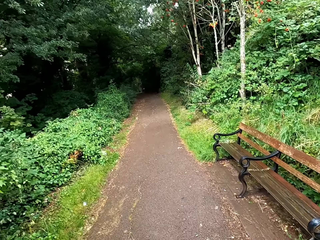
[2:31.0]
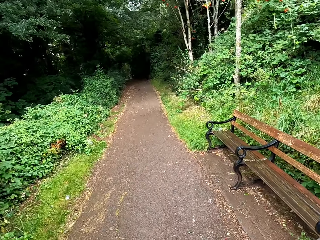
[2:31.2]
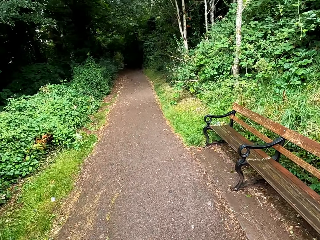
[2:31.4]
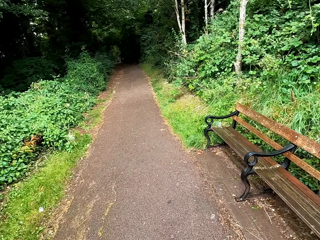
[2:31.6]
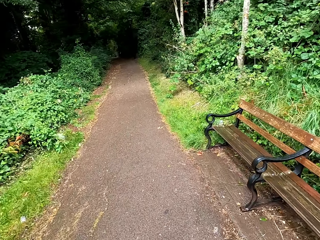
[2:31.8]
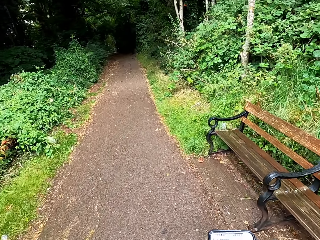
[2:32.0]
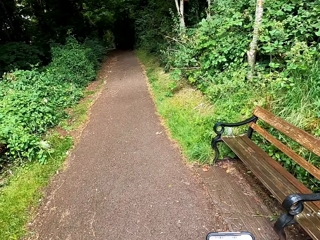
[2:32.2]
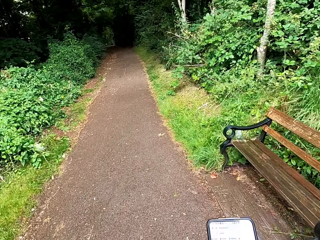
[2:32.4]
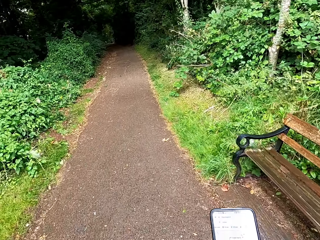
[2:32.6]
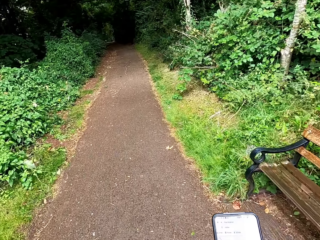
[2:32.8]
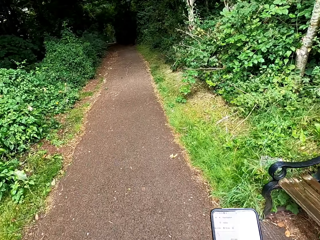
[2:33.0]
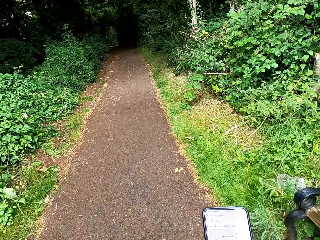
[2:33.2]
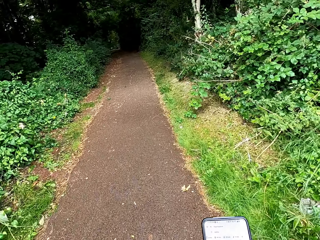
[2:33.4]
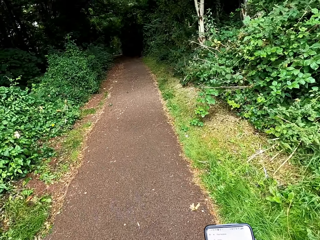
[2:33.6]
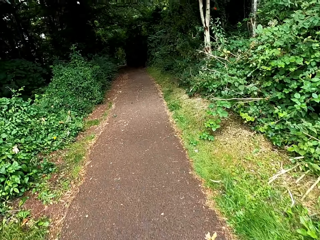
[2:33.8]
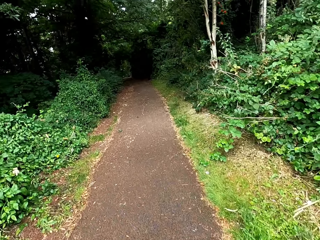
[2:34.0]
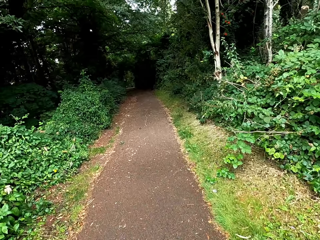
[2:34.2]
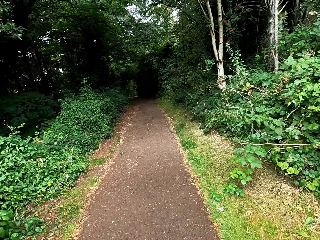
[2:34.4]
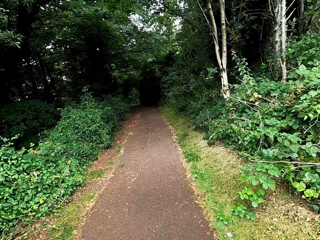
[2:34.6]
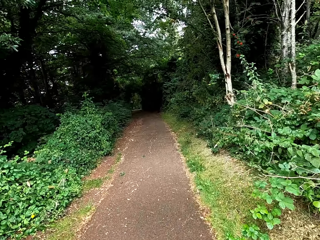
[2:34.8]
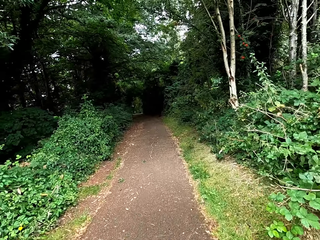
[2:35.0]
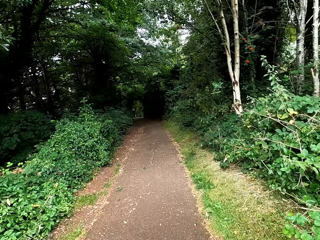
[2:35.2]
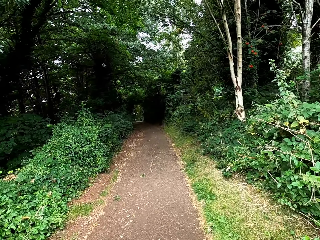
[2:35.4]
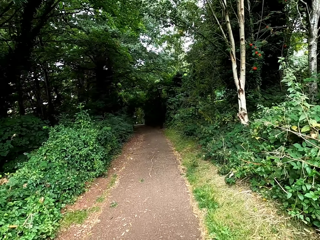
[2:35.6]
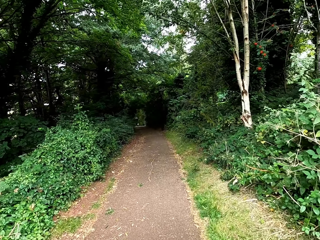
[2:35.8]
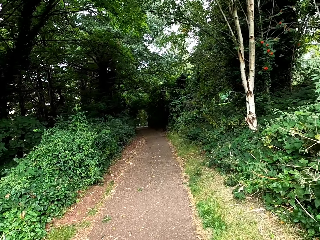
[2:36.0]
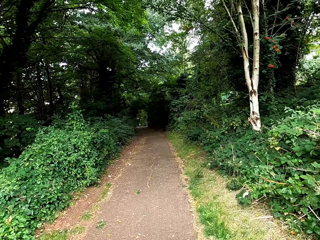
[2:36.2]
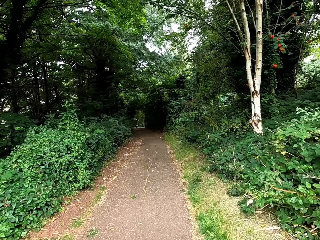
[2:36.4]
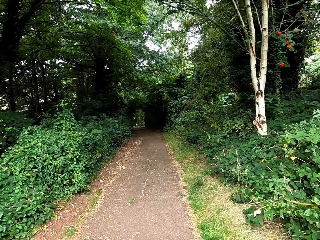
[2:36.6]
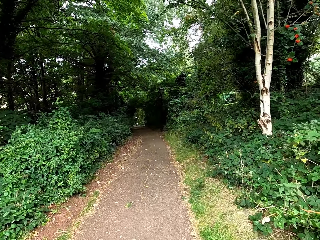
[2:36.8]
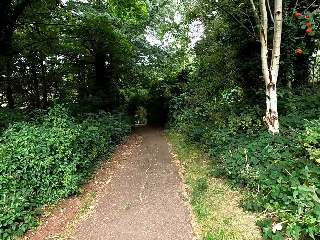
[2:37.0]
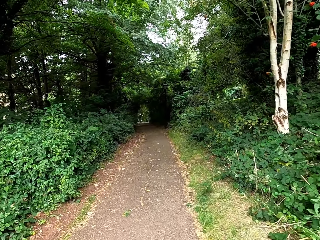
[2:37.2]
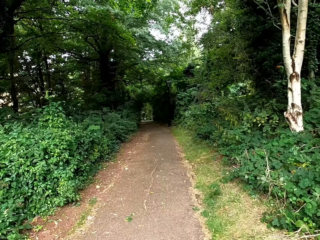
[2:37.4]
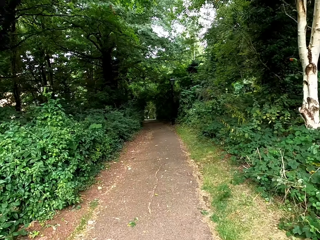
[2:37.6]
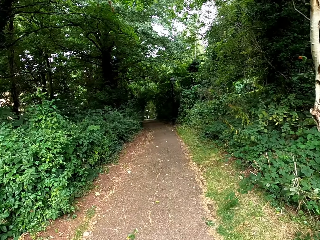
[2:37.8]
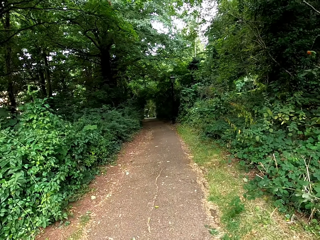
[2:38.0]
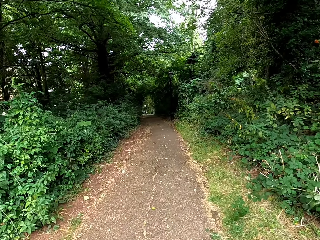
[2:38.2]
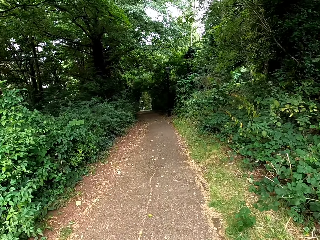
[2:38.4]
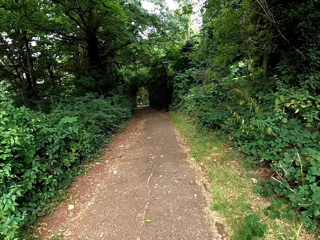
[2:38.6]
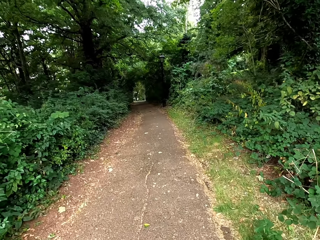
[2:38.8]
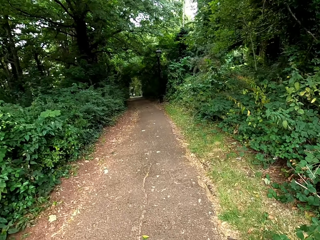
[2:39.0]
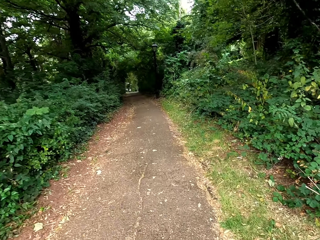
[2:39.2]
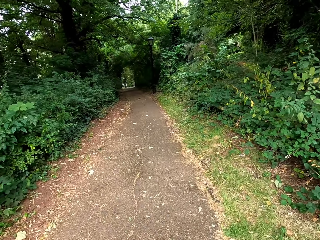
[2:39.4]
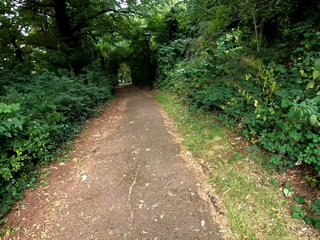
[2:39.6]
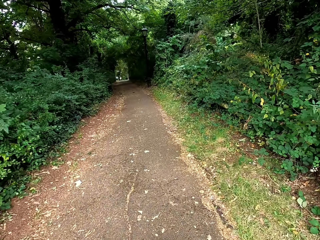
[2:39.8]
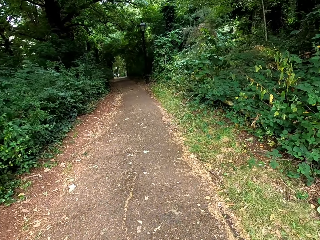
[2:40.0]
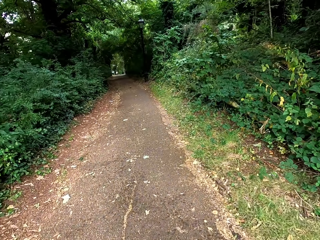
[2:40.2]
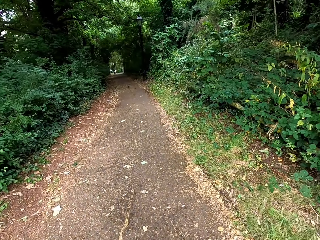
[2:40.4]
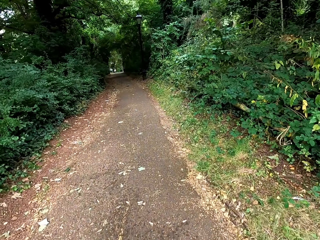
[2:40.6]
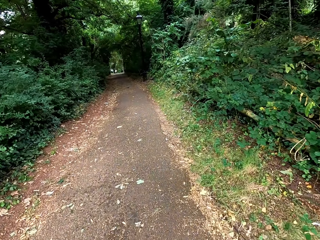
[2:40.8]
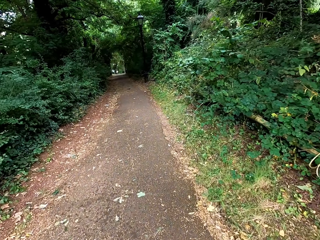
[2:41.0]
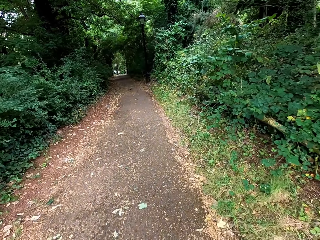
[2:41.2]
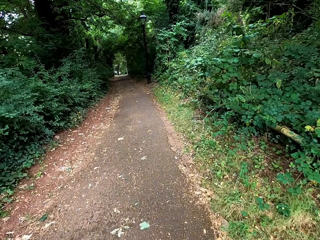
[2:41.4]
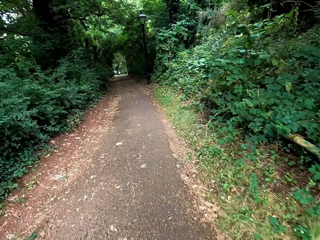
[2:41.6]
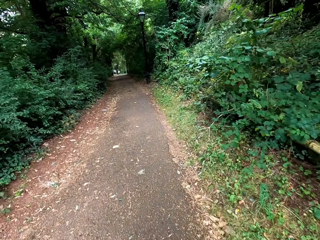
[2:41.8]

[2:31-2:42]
The camera wearer scrolls the phone. They lower the phone. They walk on the pavement.

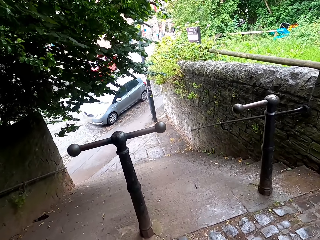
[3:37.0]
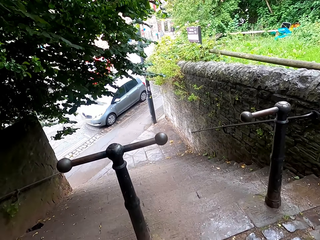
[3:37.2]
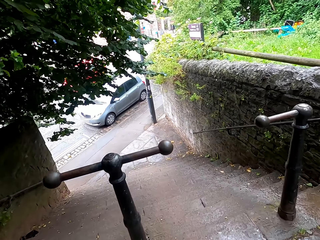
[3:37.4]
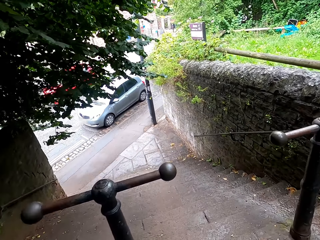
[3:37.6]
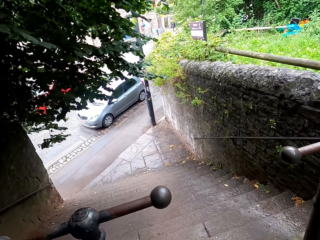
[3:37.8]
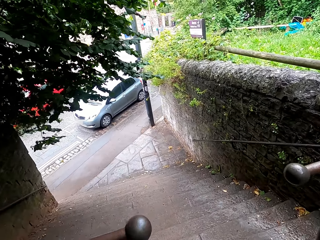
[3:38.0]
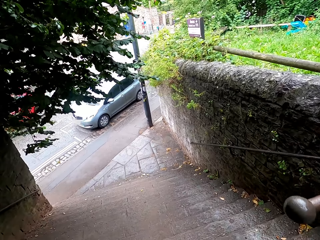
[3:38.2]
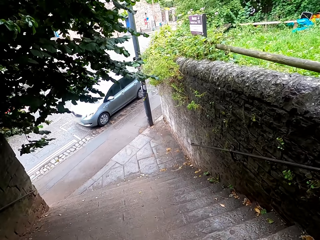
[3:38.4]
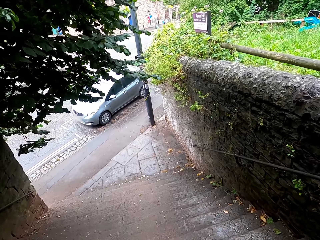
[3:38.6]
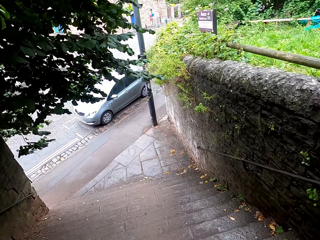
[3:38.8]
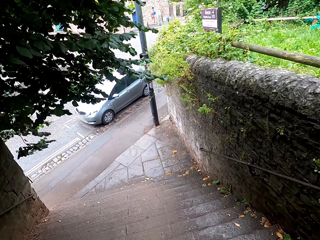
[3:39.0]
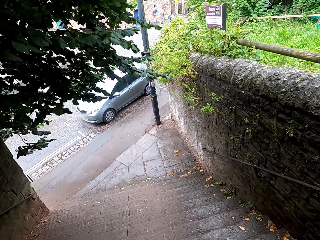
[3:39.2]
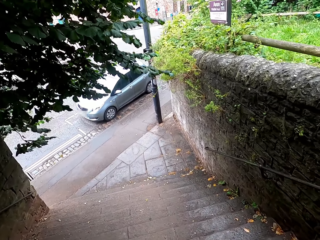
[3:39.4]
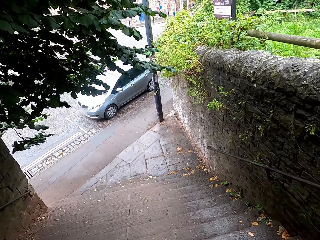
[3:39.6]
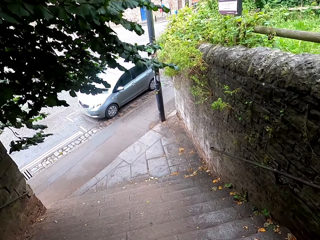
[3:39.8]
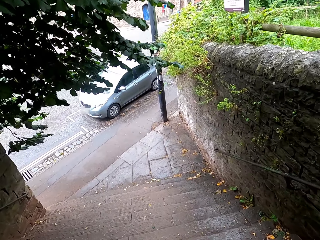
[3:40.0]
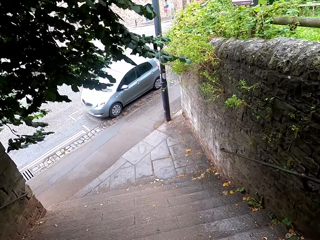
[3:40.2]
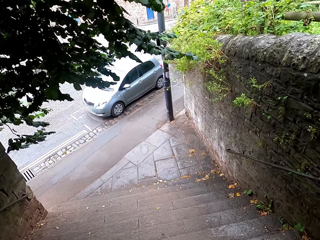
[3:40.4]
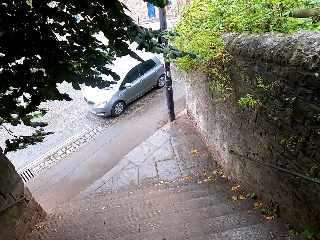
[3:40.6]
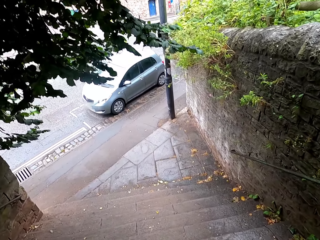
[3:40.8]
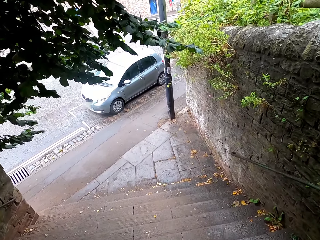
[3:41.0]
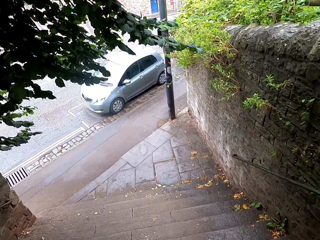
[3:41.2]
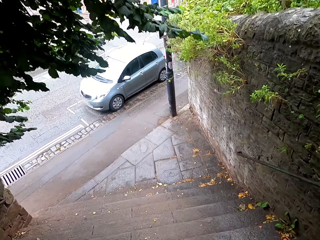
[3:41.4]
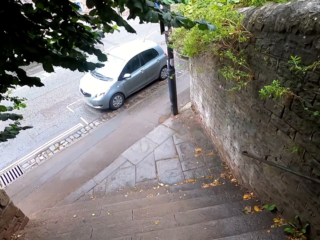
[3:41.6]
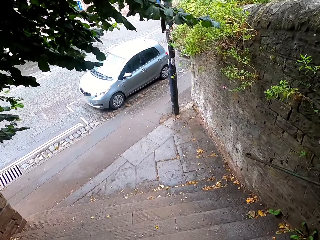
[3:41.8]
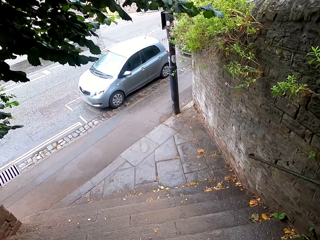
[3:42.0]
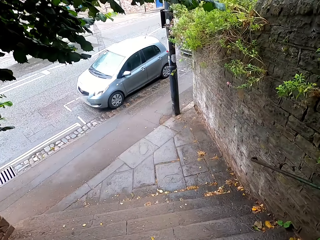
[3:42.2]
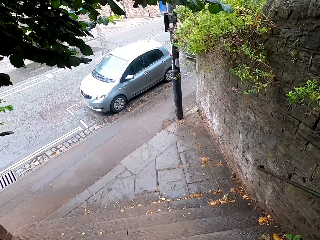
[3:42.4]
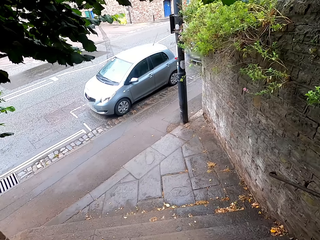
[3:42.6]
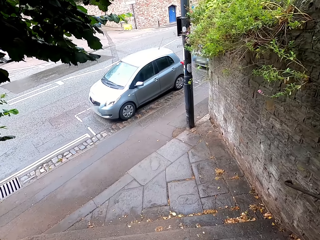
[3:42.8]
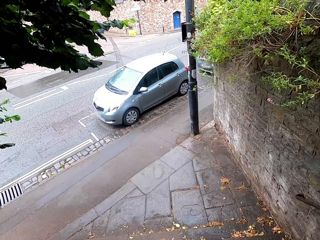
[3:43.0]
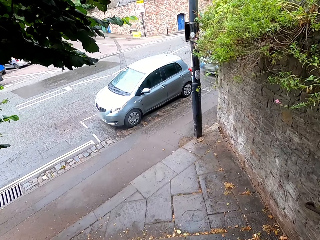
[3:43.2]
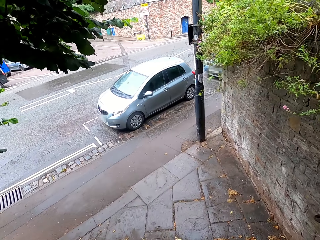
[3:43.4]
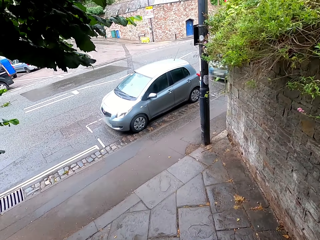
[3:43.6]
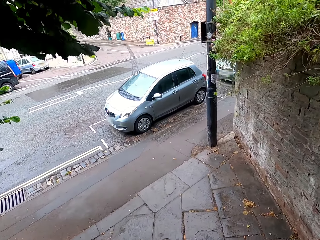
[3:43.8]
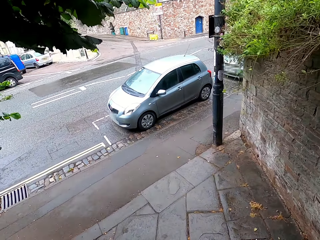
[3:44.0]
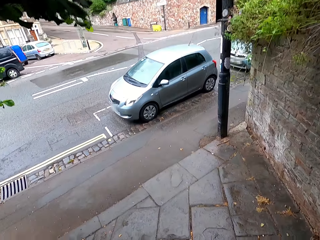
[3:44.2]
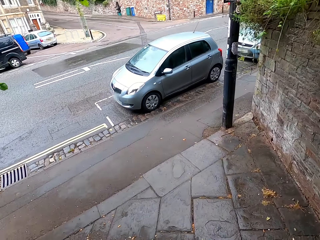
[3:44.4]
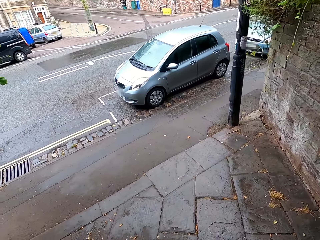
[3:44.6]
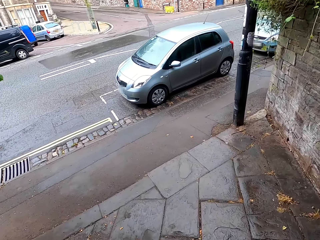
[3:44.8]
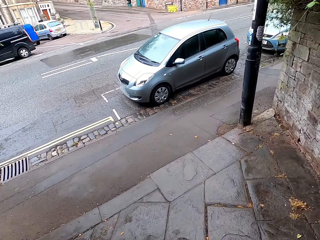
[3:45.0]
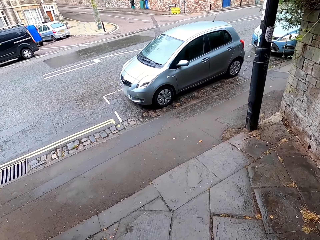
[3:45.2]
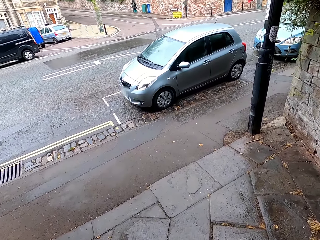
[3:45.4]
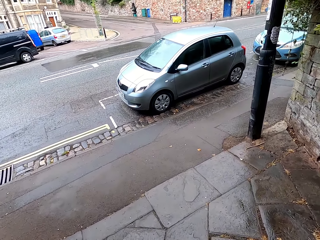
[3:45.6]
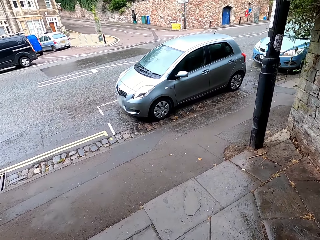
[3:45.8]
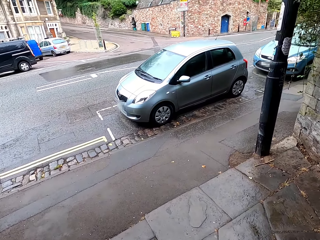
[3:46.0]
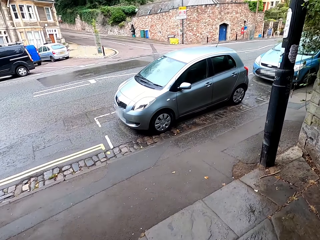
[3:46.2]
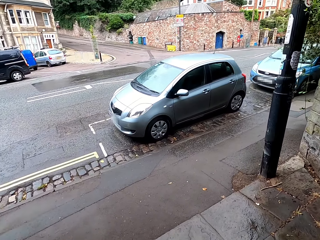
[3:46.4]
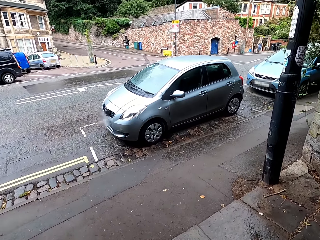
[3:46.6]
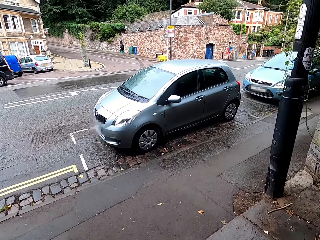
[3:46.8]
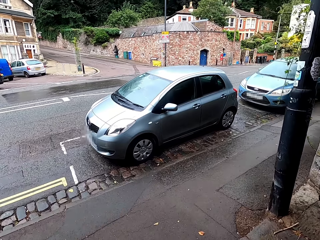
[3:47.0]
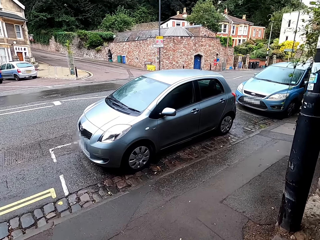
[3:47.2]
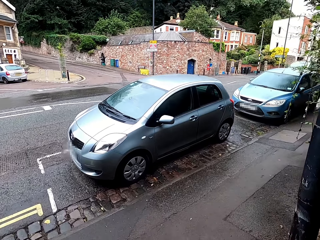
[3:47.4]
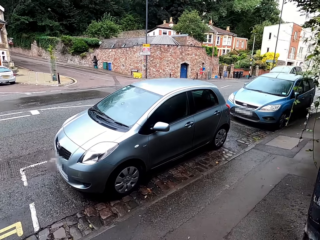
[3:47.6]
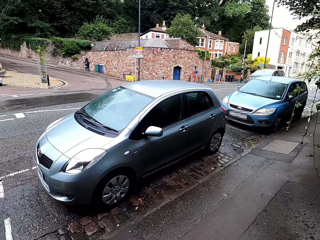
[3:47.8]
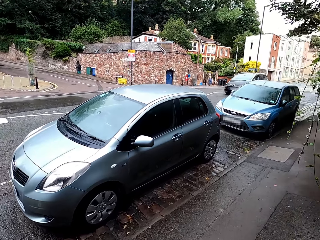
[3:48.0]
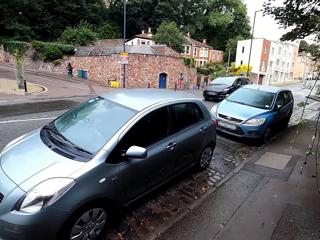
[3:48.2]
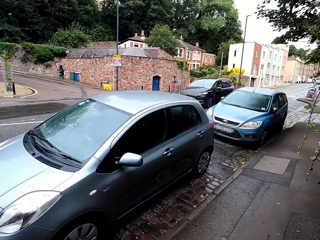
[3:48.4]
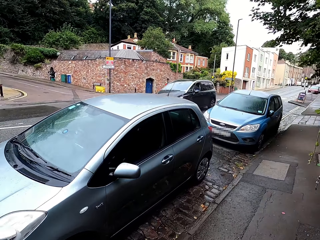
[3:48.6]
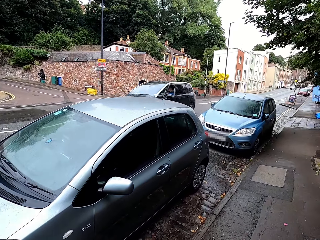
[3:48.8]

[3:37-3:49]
The camera wearer walks down the stairs.
